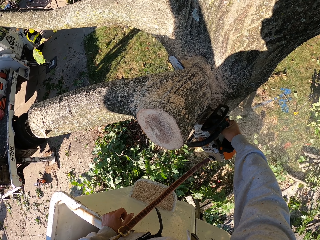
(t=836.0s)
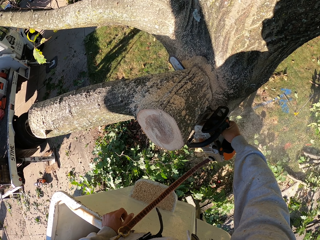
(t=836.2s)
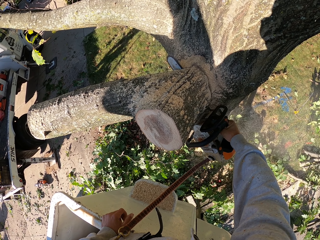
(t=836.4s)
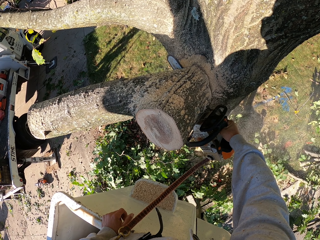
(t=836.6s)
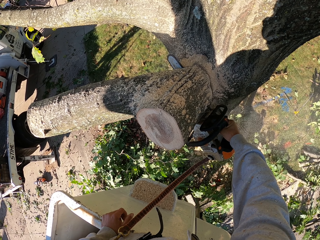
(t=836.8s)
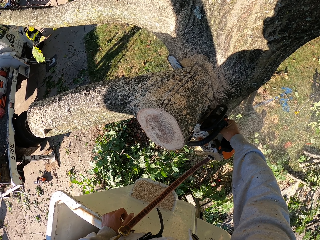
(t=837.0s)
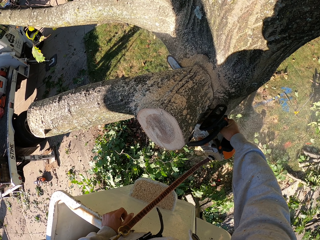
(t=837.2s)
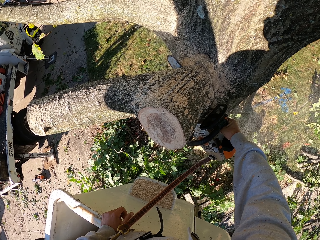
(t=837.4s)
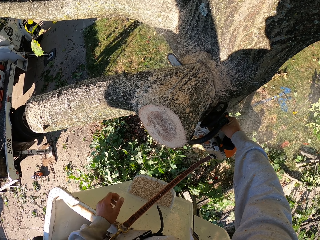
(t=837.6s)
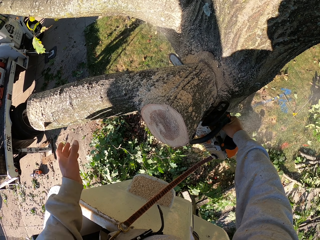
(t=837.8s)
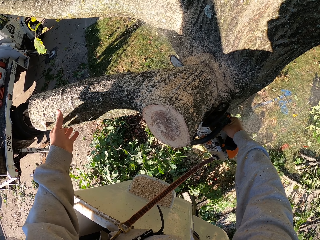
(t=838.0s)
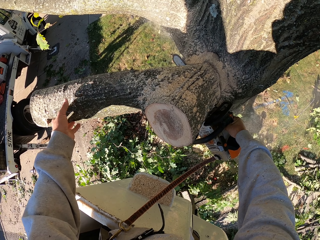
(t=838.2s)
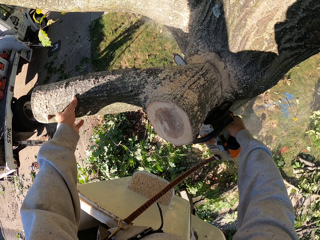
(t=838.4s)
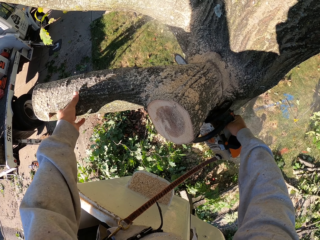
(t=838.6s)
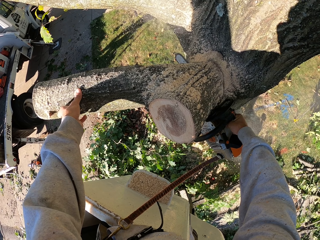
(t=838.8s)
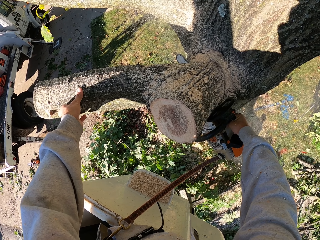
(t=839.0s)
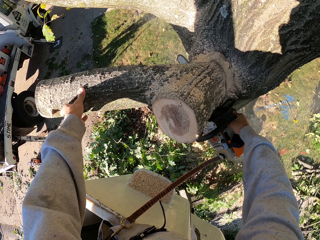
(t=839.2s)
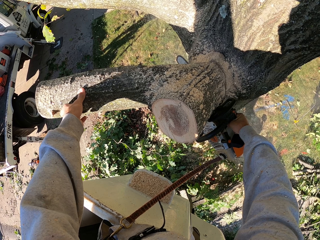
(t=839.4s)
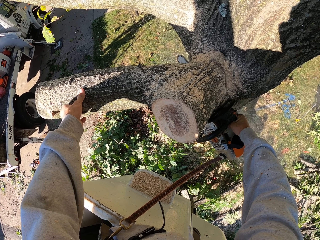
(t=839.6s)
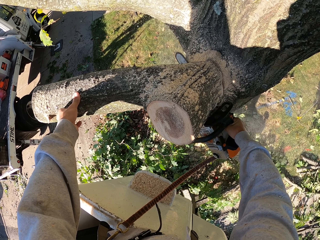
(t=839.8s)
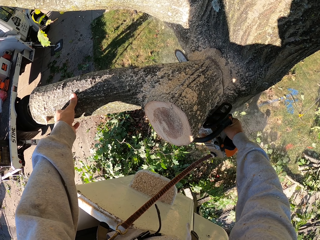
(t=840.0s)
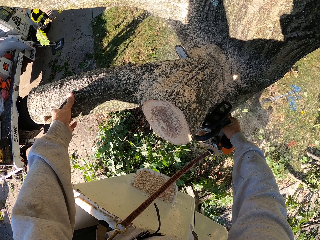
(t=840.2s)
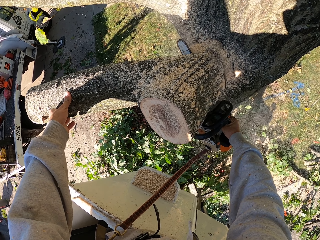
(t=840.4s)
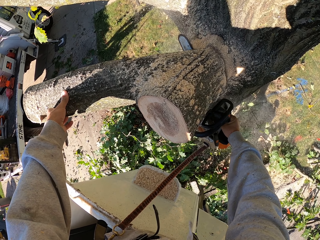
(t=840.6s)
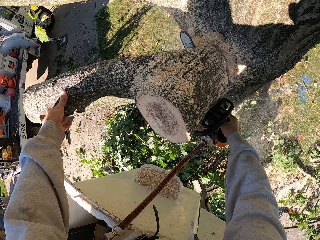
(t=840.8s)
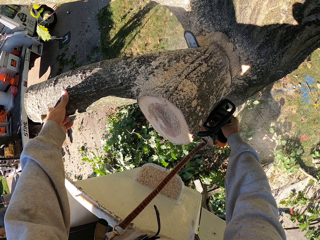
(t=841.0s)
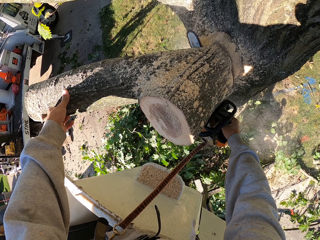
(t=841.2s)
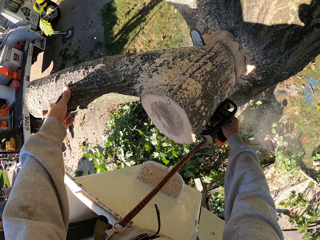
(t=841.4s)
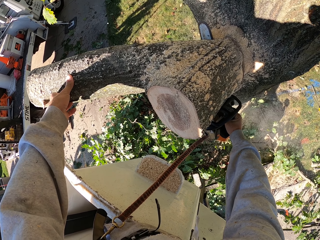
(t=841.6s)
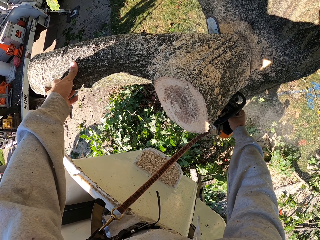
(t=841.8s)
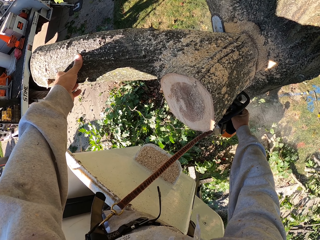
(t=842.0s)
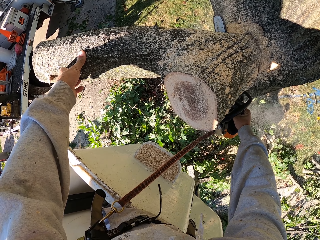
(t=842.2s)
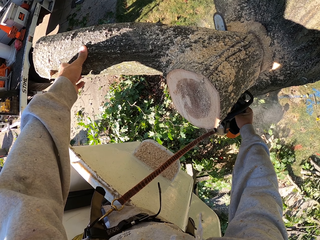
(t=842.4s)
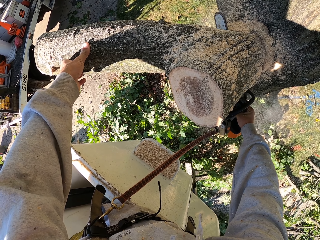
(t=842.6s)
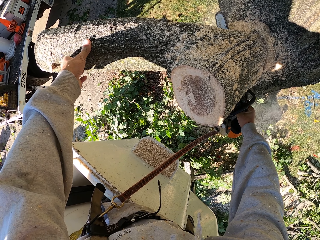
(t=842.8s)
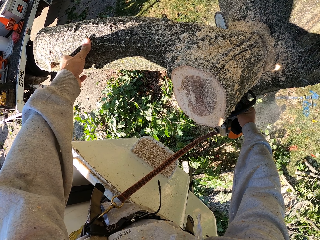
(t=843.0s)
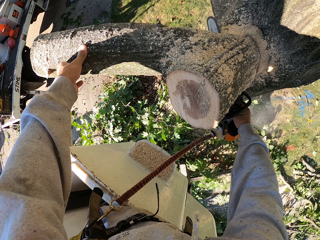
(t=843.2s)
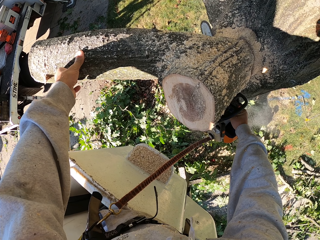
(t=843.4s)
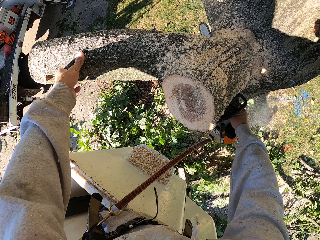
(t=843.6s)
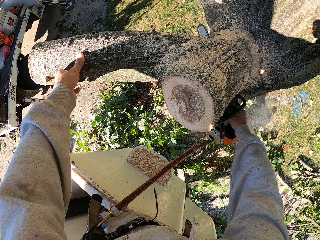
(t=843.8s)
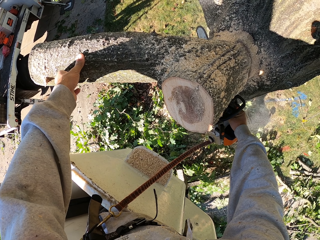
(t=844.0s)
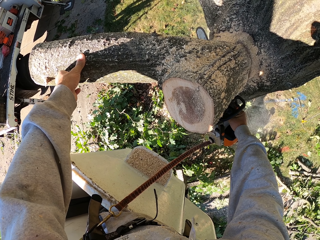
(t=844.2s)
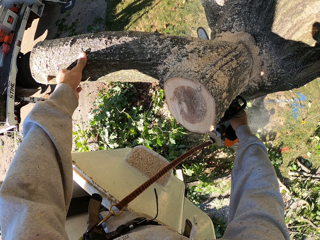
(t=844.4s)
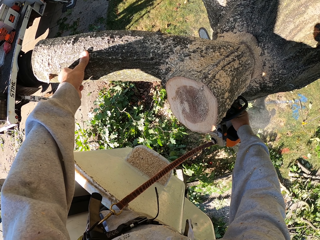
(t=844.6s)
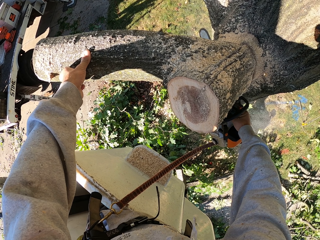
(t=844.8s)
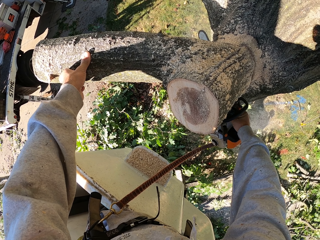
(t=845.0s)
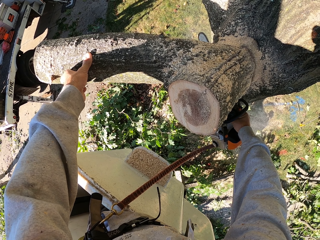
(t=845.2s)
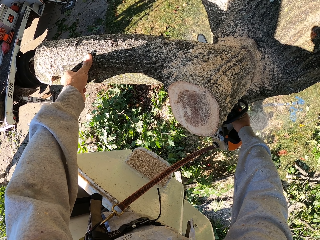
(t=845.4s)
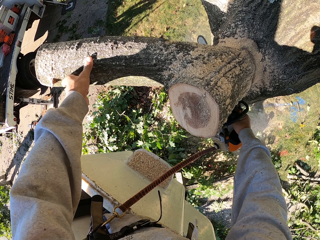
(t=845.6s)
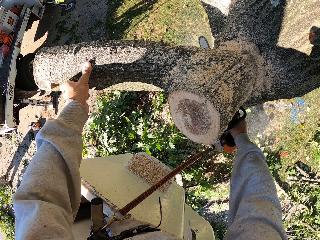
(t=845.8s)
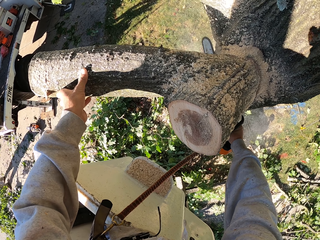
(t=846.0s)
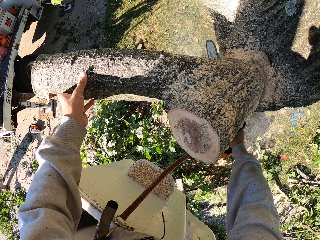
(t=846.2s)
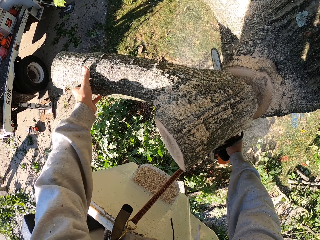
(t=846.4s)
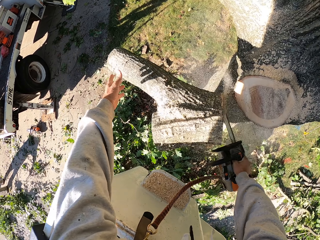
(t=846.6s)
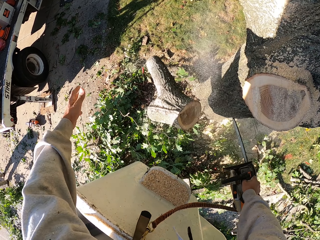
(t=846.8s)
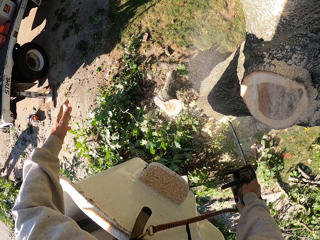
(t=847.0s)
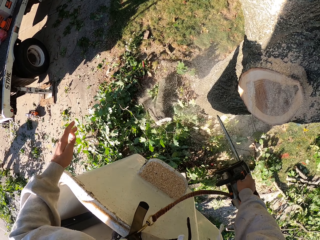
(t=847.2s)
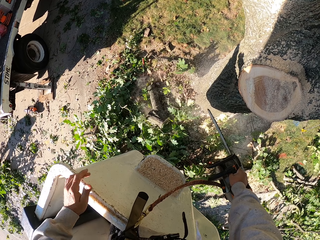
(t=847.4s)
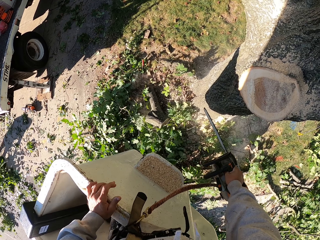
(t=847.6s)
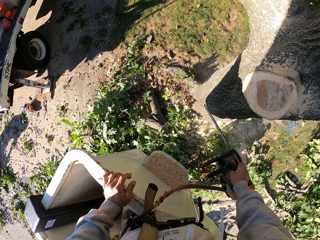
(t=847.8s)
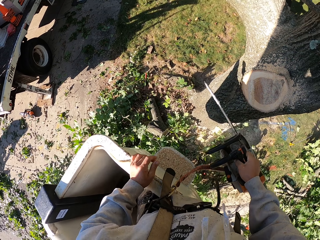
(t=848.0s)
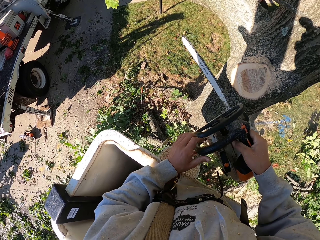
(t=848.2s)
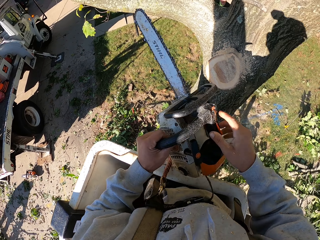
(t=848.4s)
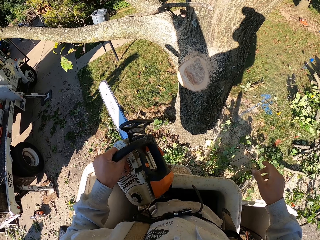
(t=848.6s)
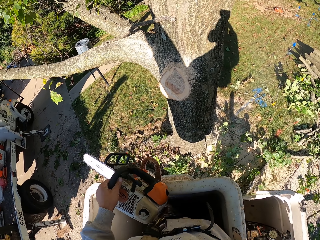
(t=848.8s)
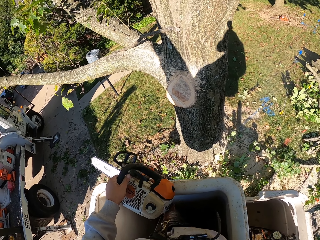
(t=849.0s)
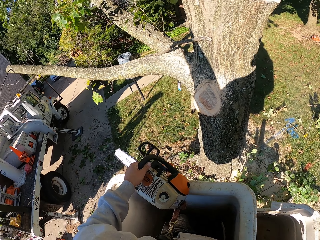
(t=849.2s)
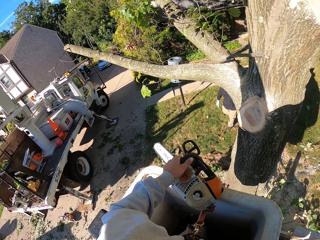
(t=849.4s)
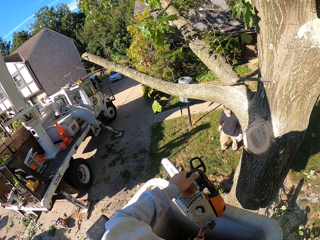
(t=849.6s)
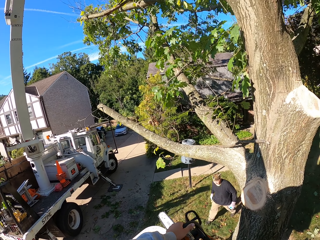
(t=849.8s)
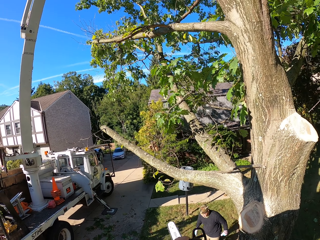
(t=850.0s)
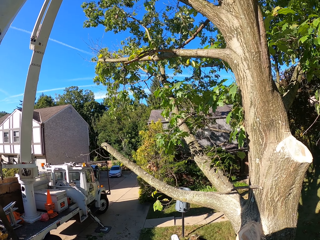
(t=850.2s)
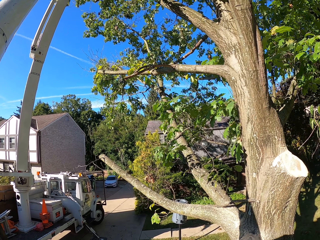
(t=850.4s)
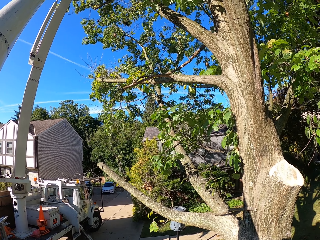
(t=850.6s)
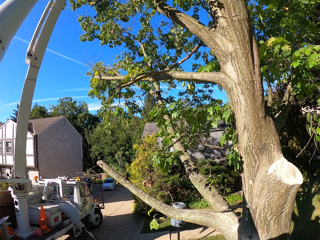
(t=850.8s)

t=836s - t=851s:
The camera wearer holds the tree branch with his left hand. He cuts the tree branch with the chainsaw in his right hand. A man pulls a branch of tree on the ground with both hands. The camera wearer pushes the tree branch down with his left hand. He cuts the tree branch with a power saw. He places the chainsaw on the boom lift with his left hand. He operates the hydraulic control with his right hand.

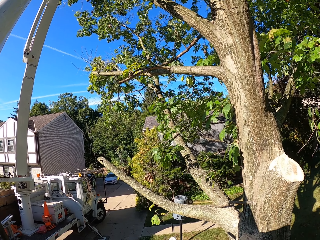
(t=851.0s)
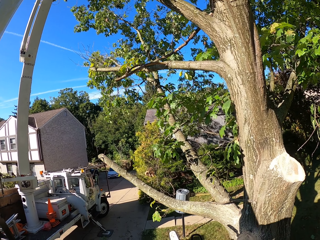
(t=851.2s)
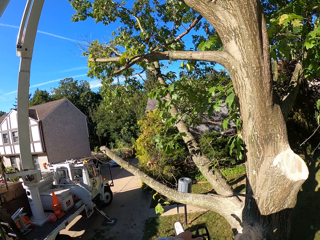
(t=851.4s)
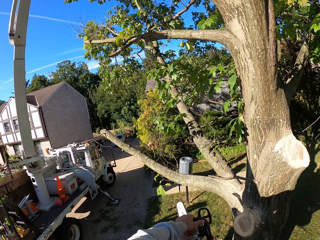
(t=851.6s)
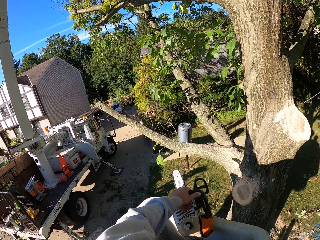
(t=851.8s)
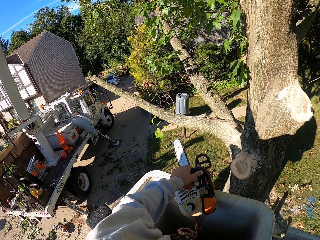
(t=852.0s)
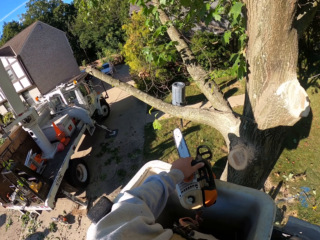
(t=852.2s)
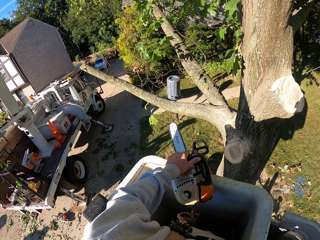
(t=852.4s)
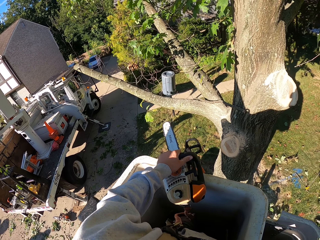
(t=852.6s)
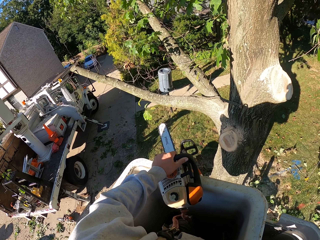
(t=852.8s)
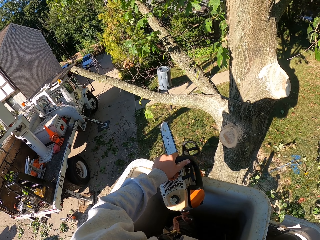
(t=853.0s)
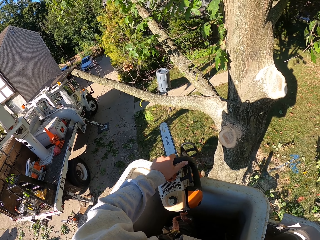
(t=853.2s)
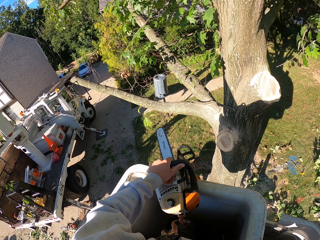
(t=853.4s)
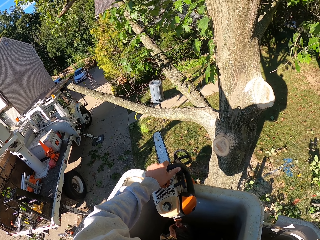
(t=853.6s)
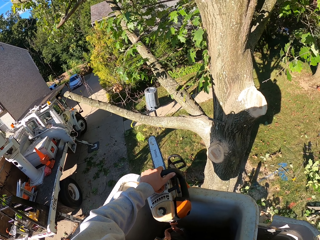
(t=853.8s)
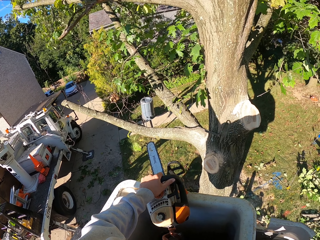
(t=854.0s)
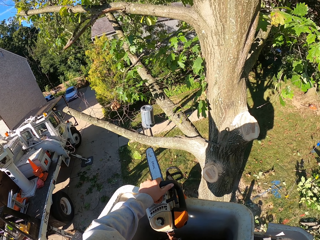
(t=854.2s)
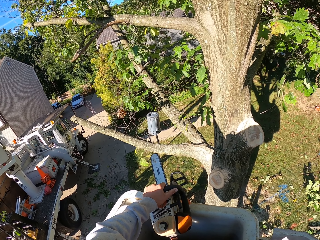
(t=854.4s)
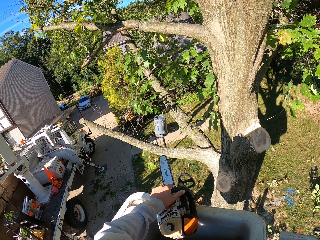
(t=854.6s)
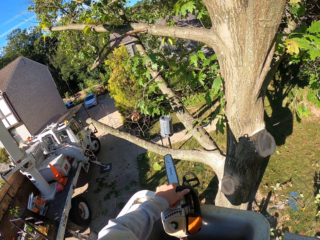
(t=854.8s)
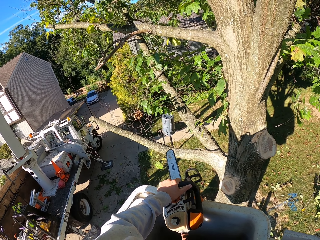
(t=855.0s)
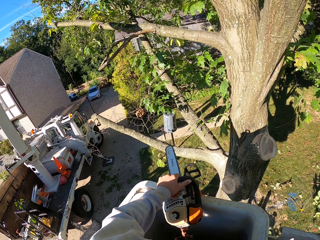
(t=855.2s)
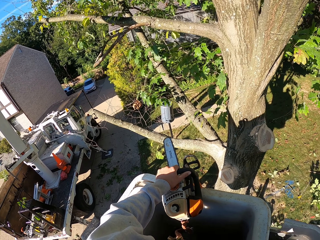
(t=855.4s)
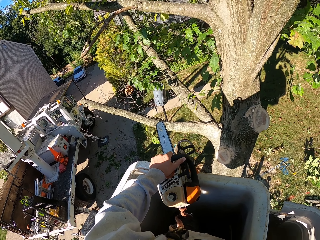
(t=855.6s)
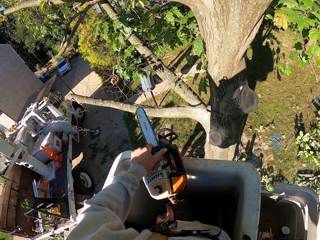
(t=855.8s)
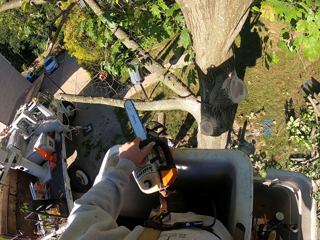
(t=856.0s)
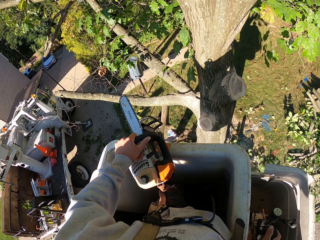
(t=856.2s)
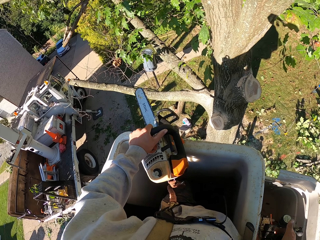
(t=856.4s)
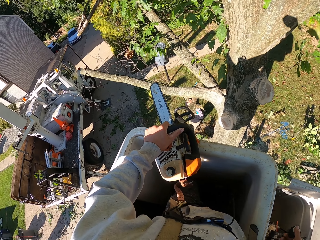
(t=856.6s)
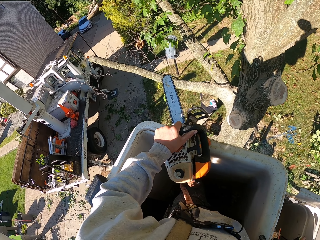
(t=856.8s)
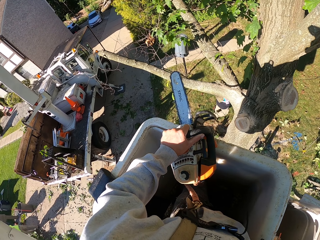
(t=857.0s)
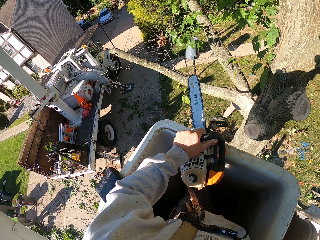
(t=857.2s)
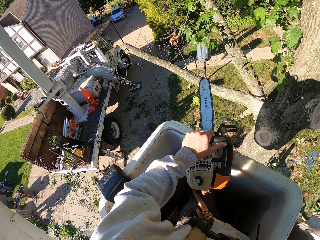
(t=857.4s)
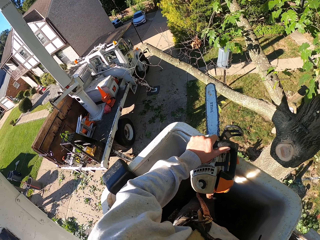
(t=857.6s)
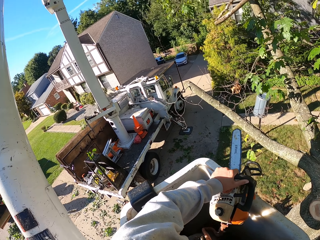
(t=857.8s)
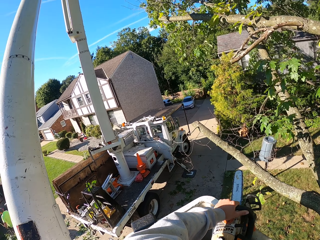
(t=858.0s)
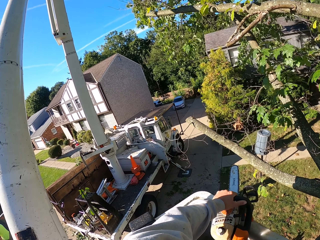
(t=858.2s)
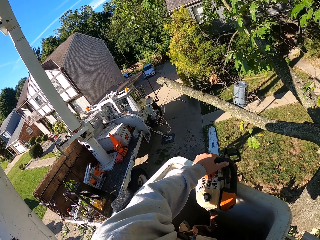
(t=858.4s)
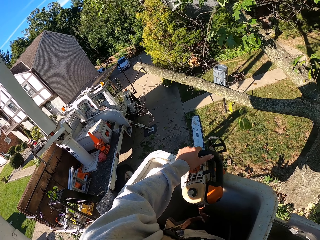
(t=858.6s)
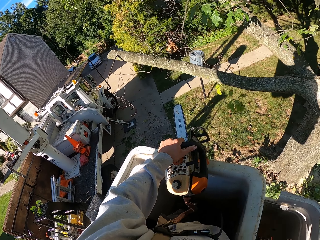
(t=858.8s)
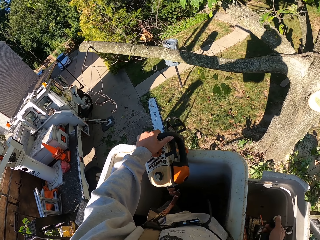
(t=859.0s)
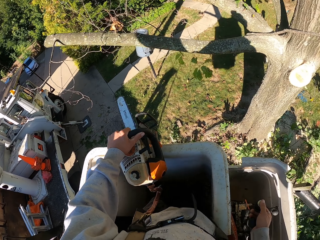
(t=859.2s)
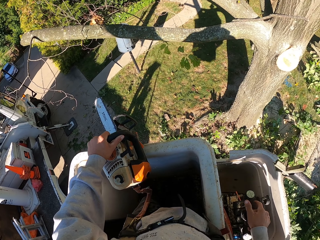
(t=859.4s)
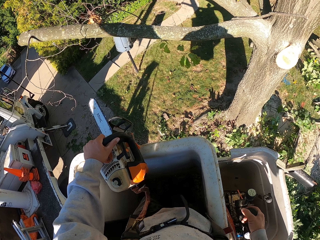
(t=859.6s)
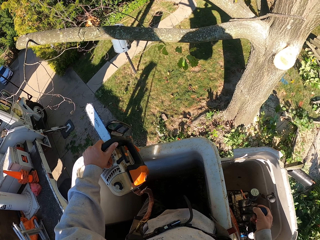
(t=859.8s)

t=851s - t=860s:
A man carries the tree branch with both hands.
